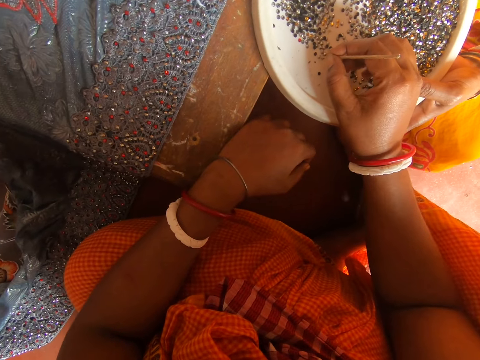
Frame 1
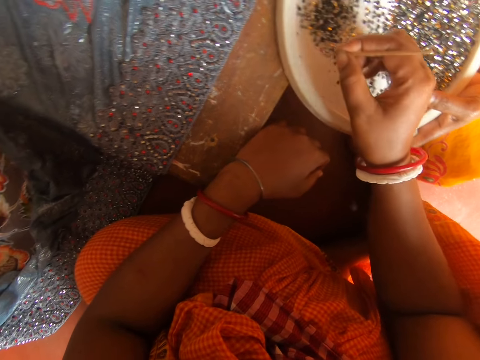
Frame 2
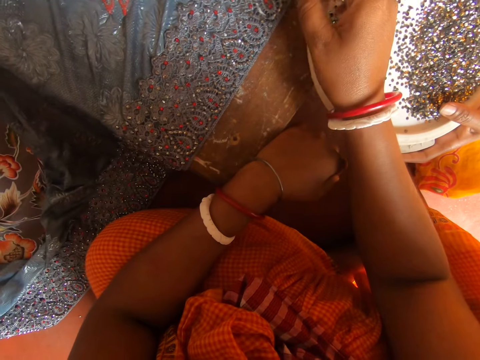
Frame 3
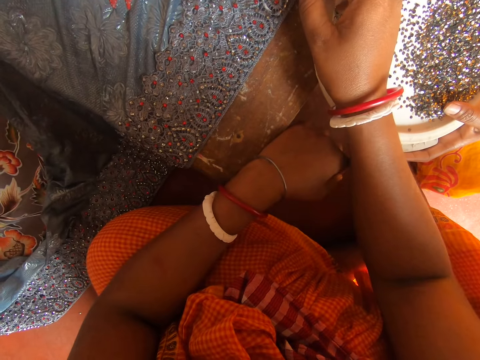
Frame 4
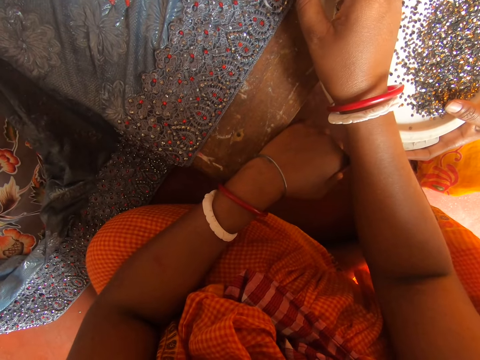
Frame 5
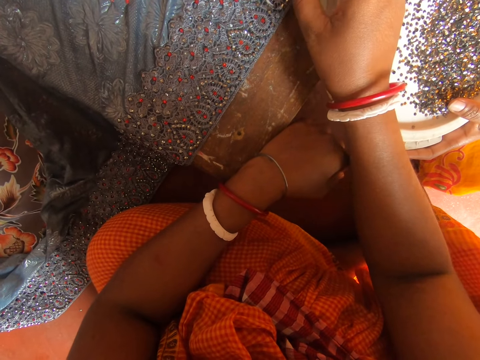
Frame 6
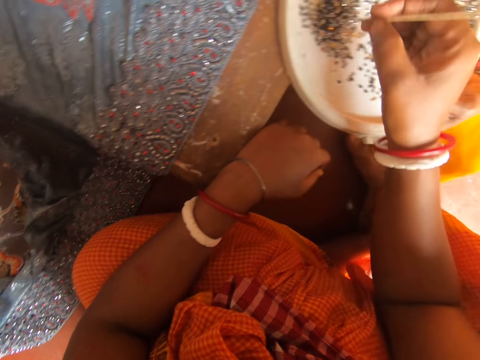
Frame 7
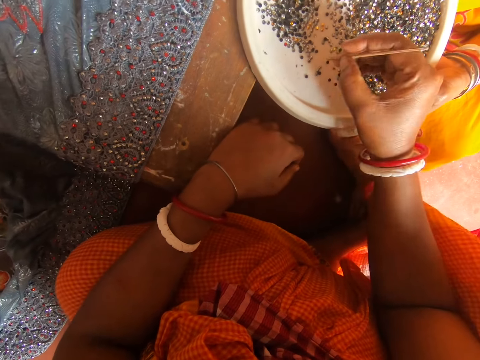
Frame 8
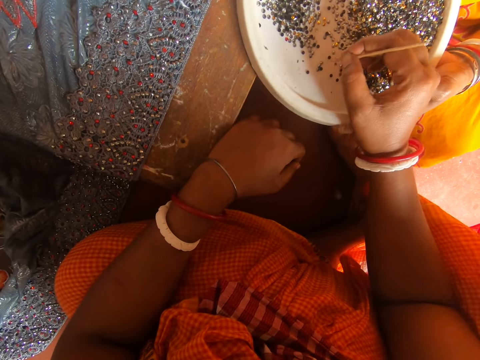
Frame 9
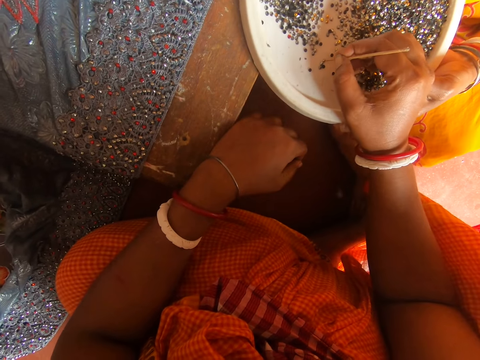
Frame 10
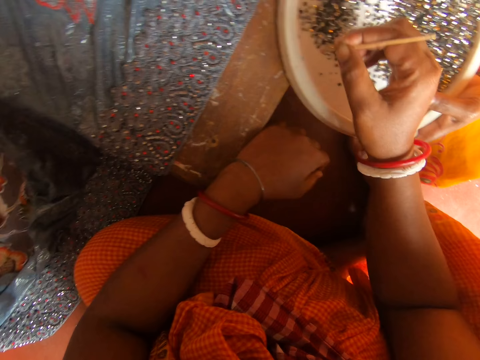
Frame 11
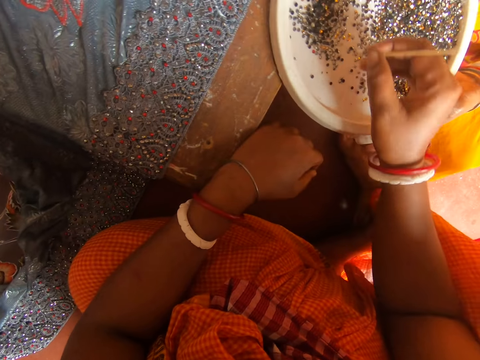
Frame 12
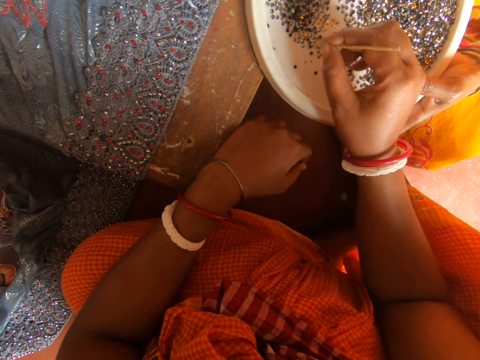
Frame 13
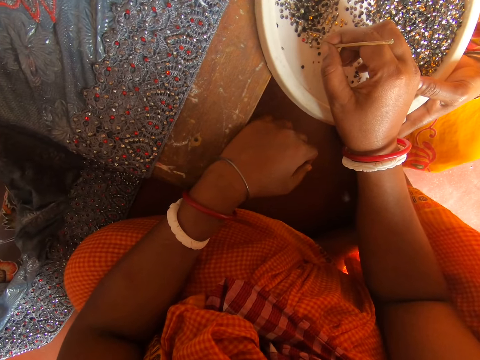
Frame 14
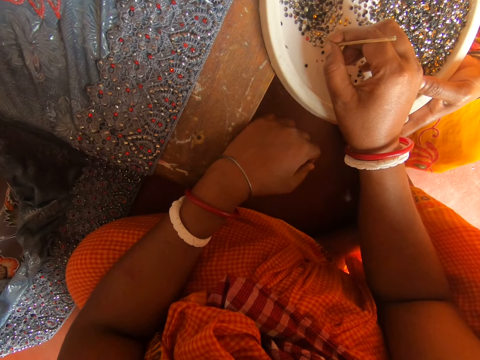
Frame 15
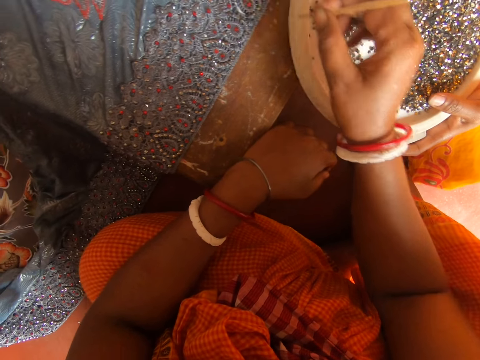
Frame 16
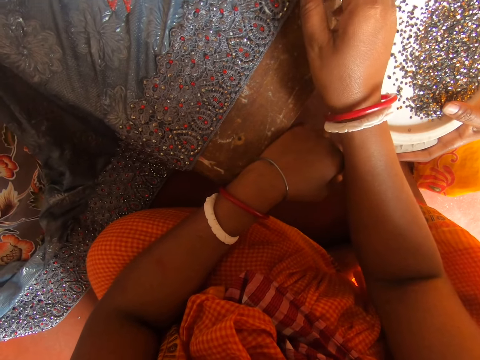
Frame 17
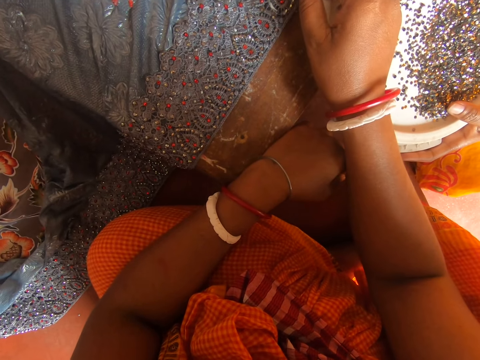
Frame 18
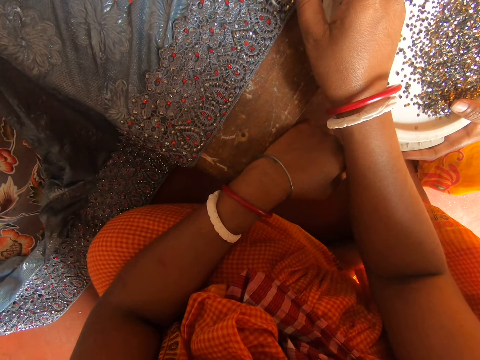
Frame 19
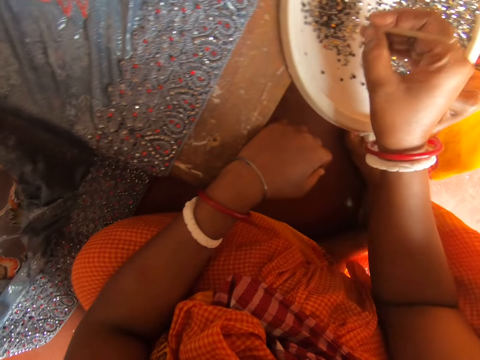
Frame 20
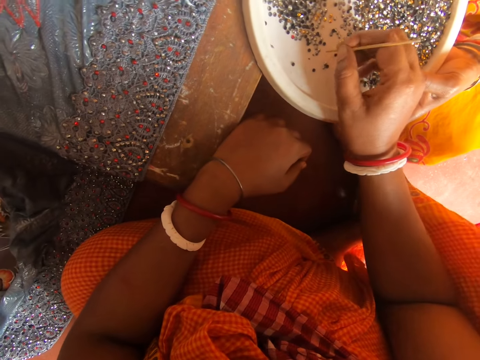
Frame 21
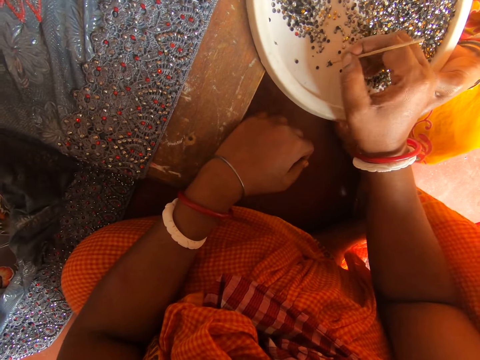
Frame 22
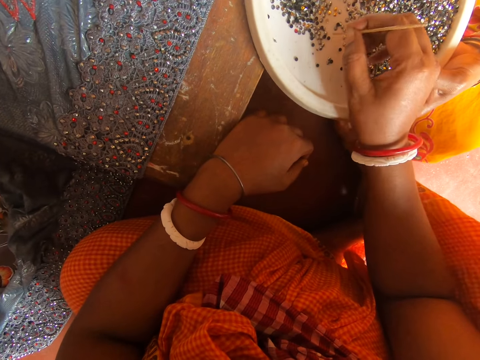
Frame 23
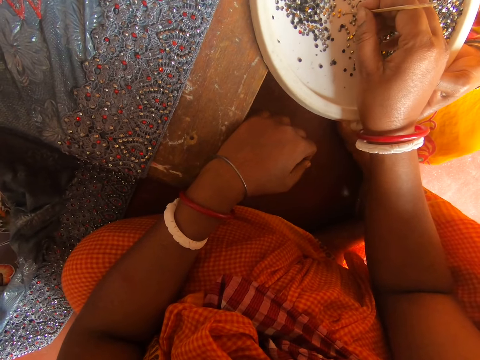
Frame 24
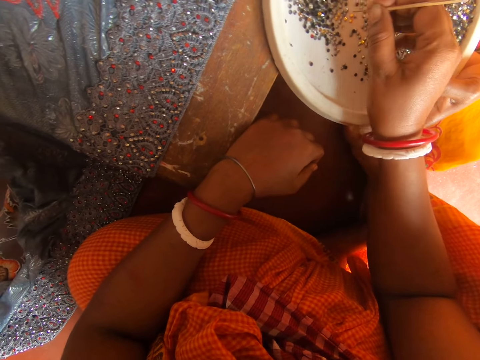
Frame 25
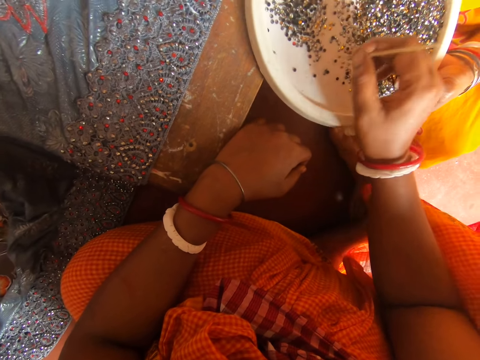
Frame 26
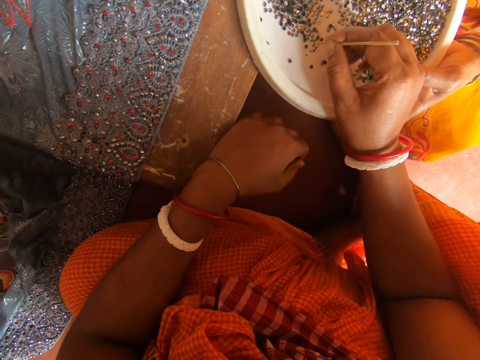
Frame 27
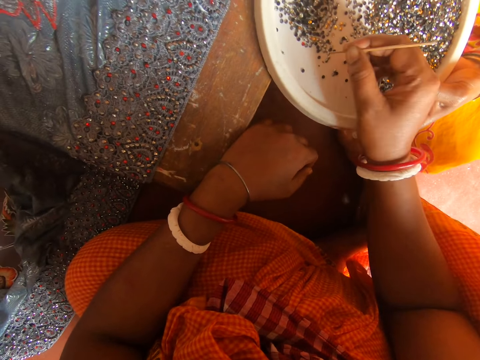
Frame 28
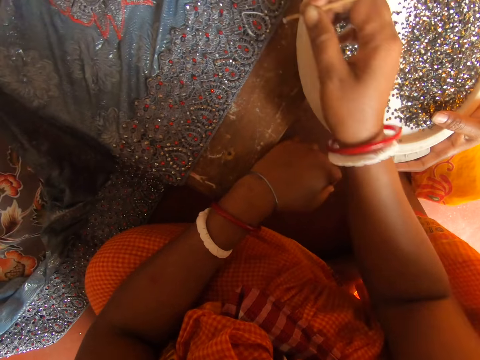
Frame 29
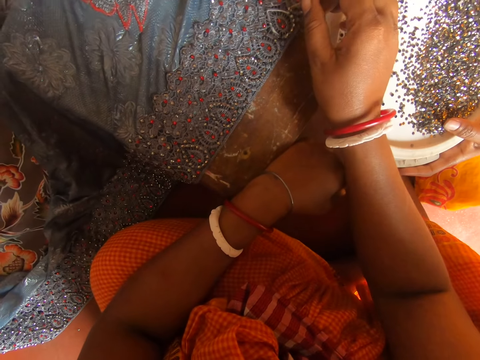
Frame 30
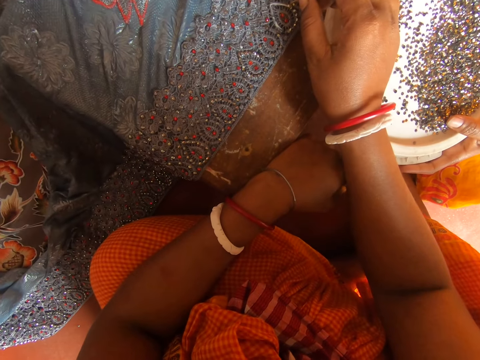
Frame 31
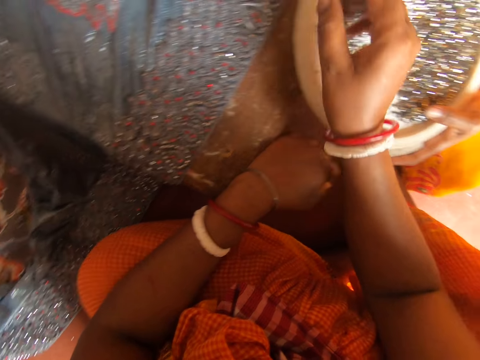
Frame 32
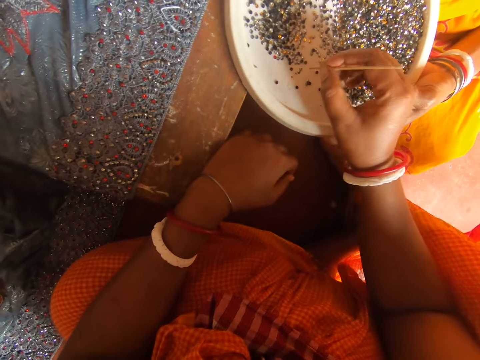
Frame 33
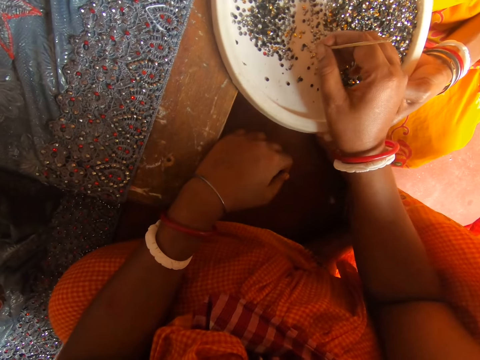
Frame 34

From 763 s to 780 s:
The camera wearer picks a bead from a plate or tray with the stick in hand. She puts the bead on a fabric on the table. She picks a bead from the plate with the stick in hand. She moves her hand from the tray. She picks beads from the tray with the stick. She puts the bead on the fabric on the table. She moves her hand over the beads on the plate. She picks a bead from the plate with the stick in hand. She puts the bead on the fabric on the table.

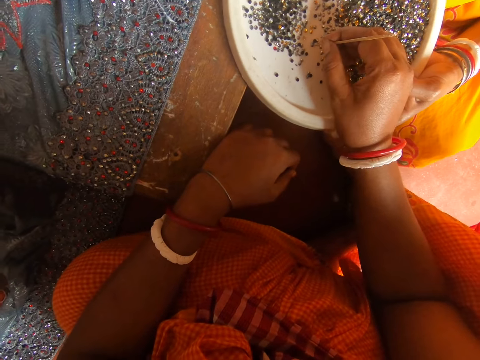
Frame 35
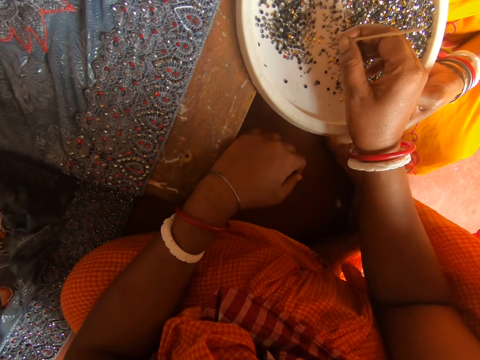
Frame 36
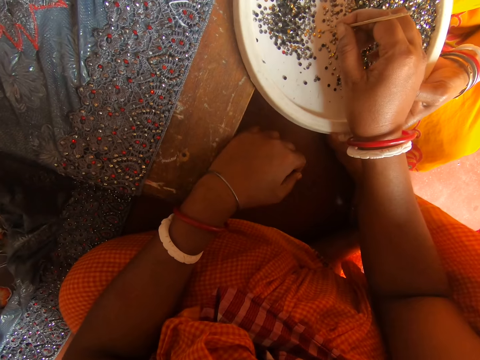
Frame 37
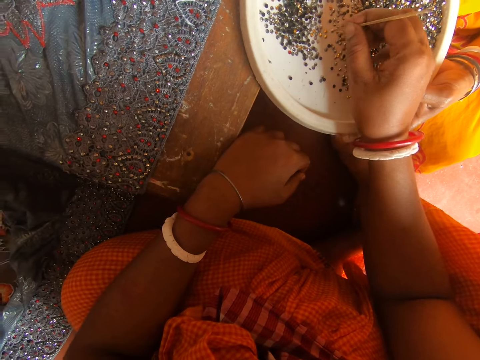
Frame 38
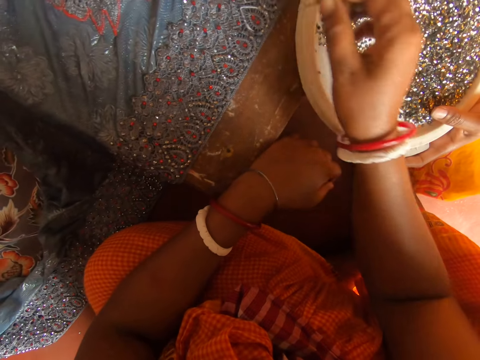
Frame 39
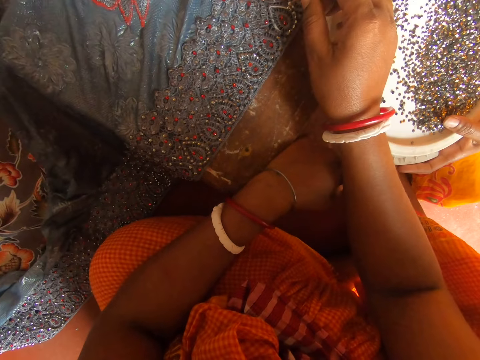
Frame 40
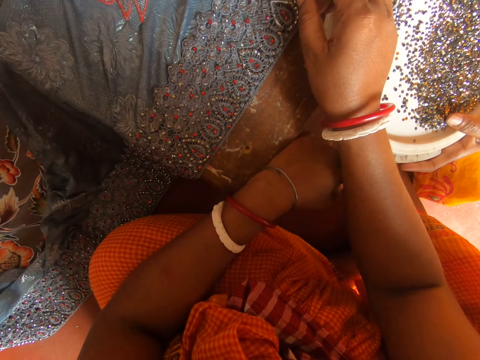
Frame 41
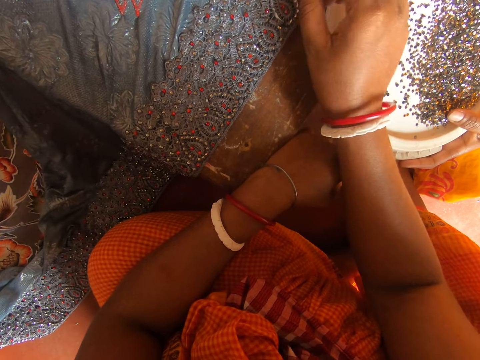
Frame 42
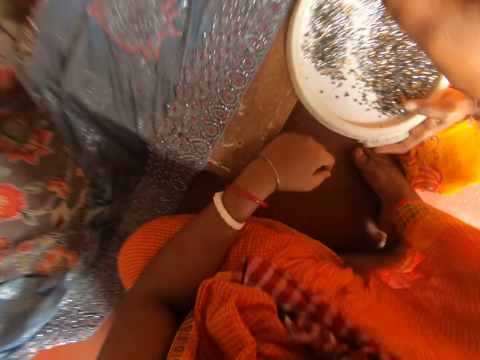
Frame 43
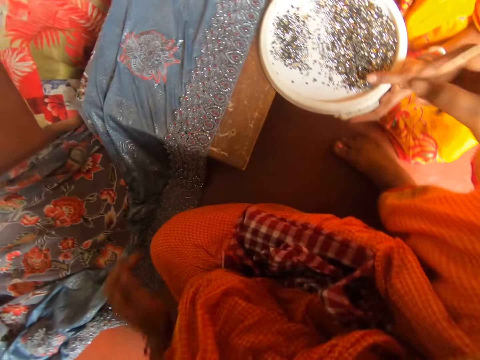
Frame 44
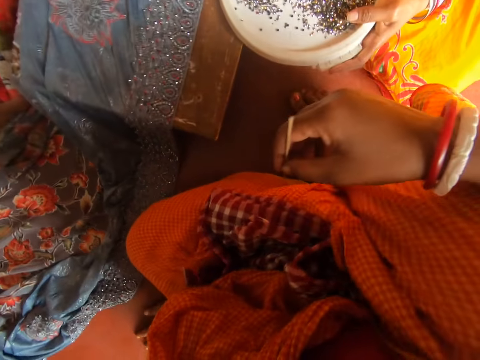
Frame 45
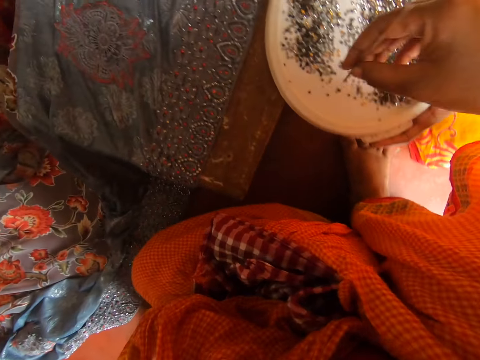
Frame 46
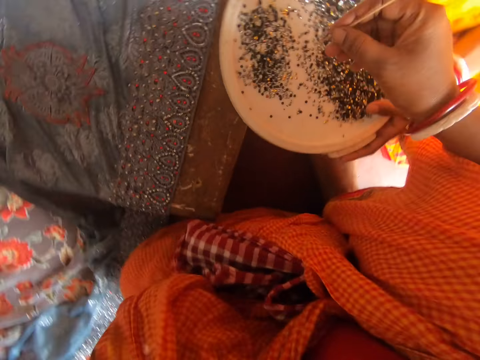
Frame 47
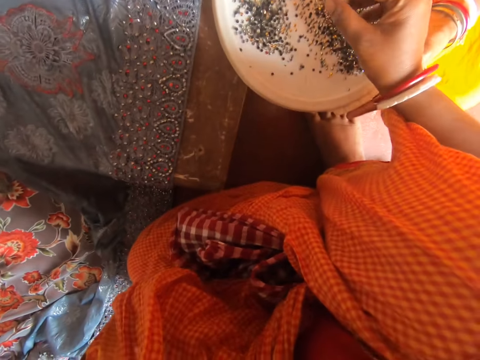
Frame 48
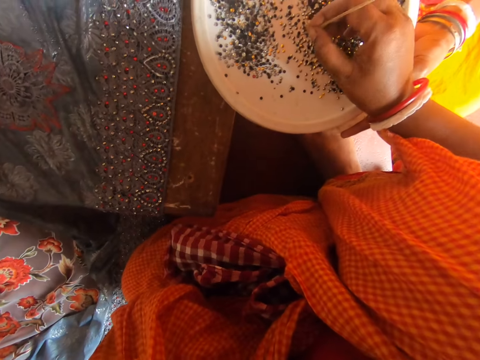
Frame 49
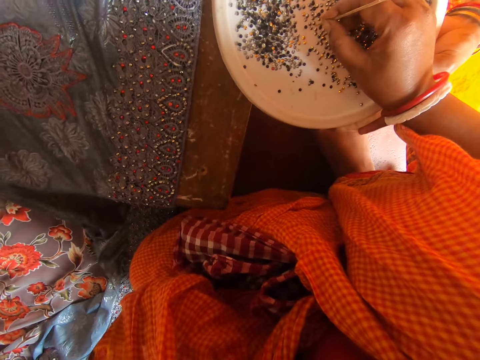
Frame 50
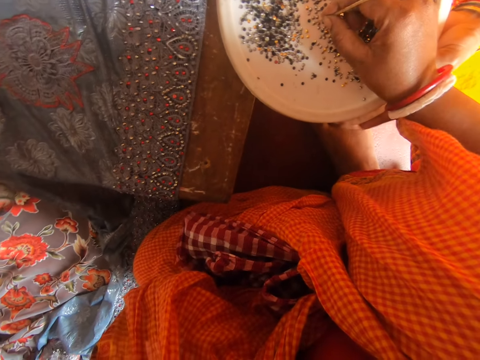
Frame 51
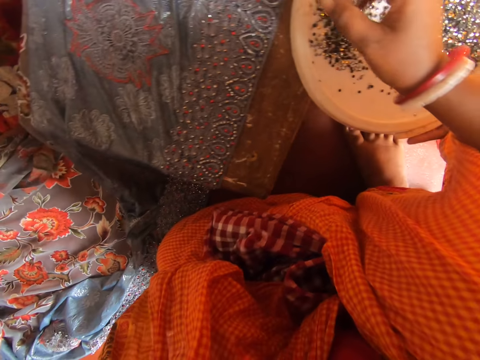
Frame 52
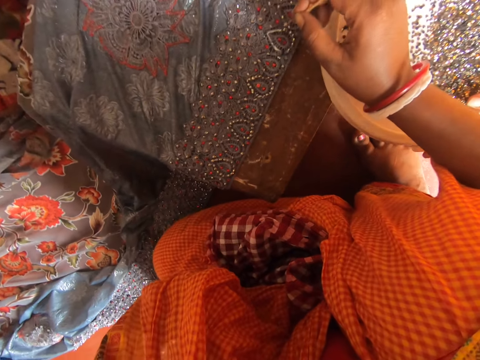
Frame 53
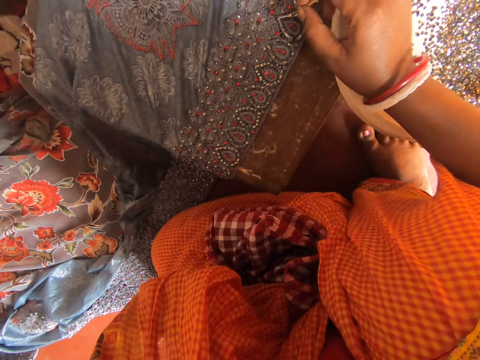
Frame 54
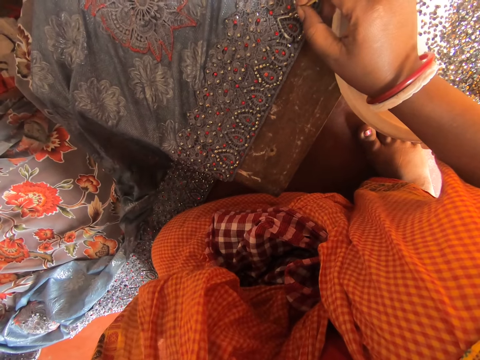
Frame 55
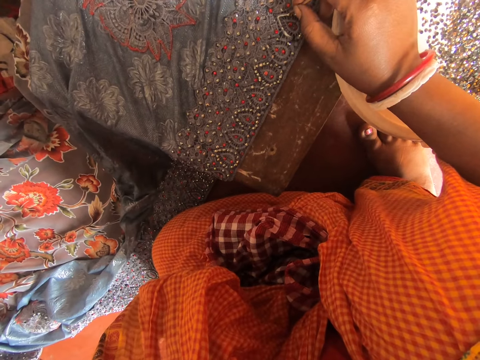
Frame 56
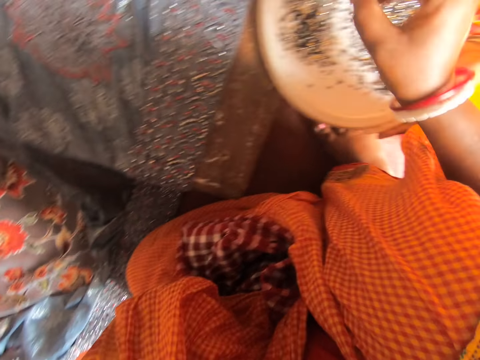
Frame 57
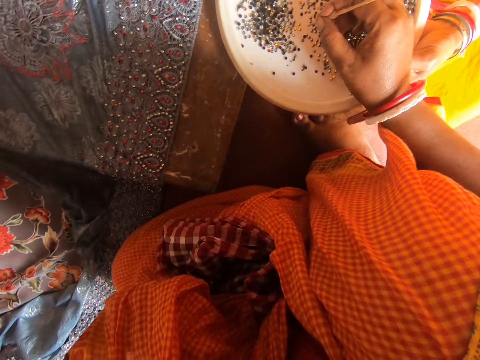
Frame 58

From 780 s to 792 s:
The camera wearer picks a bead from a plate with the stick in hand. She puts the bead on a fabric on the table. She speaks to a lady. She moves her hands. She moves her legs on a floor. She picks a bead from the plate with the stick in hand. She puts the bead on the fabric on the table.
